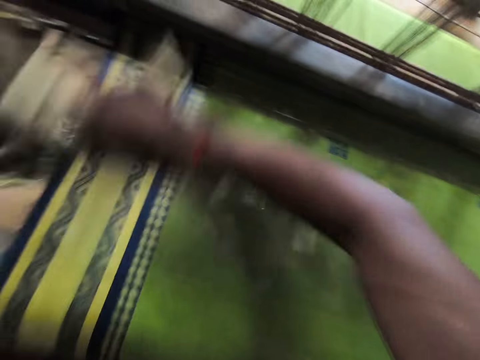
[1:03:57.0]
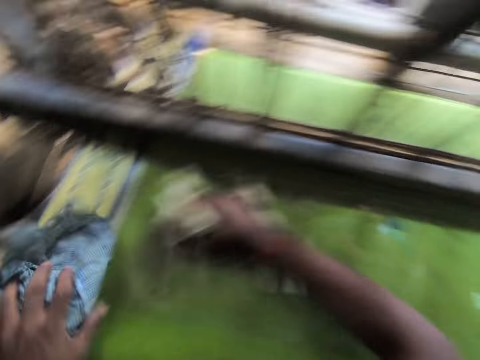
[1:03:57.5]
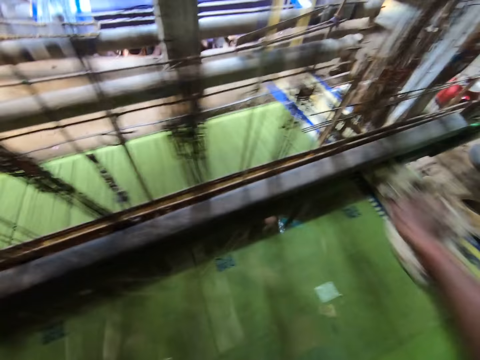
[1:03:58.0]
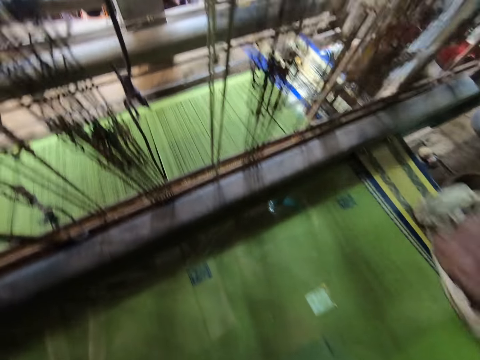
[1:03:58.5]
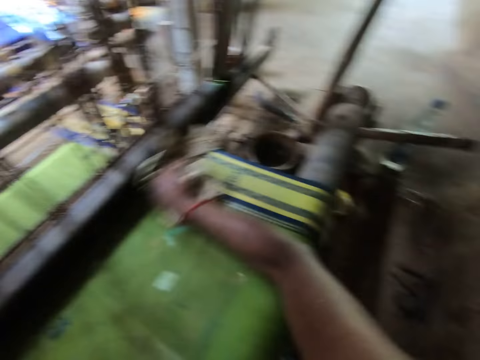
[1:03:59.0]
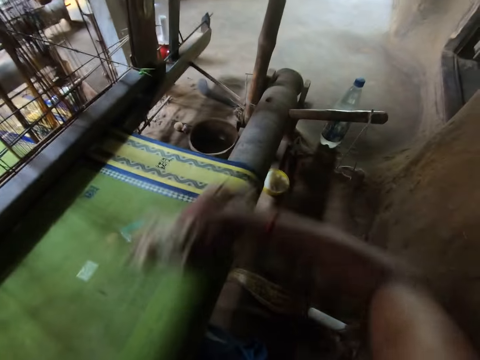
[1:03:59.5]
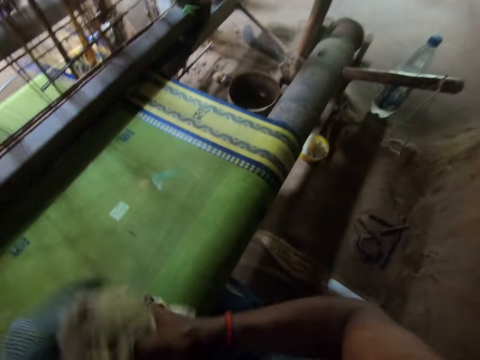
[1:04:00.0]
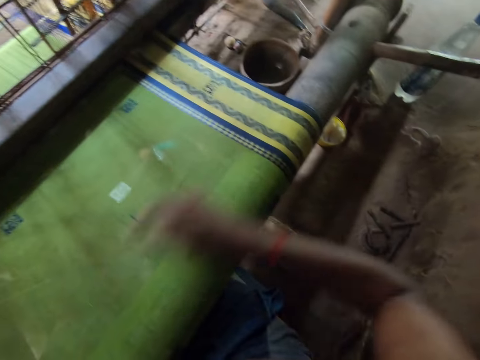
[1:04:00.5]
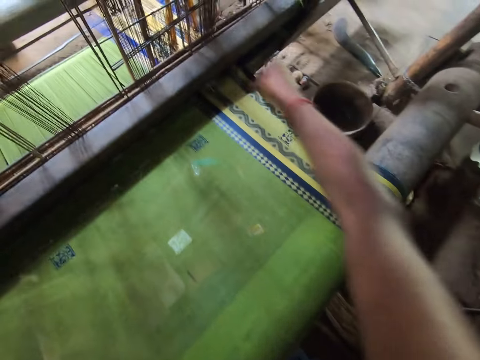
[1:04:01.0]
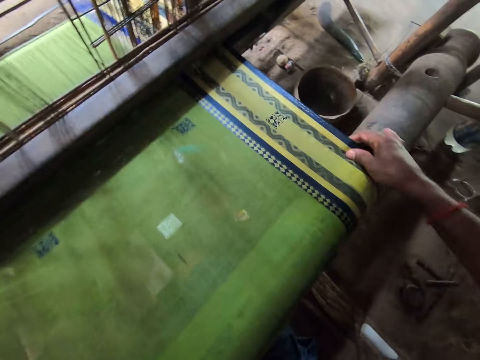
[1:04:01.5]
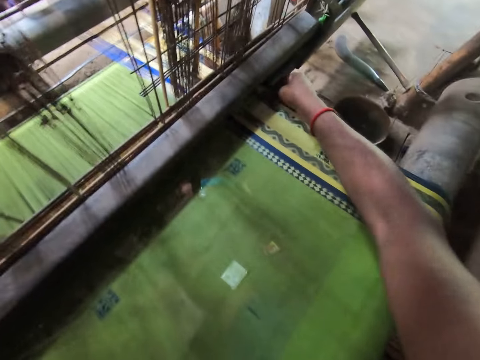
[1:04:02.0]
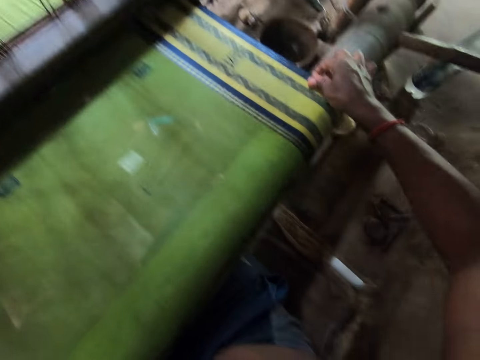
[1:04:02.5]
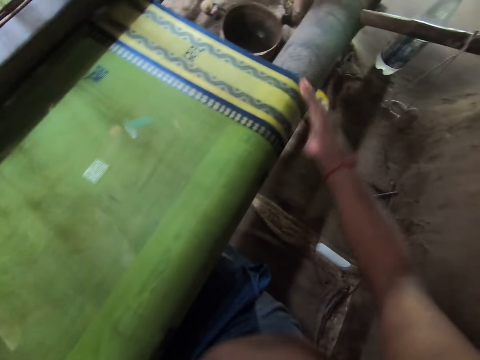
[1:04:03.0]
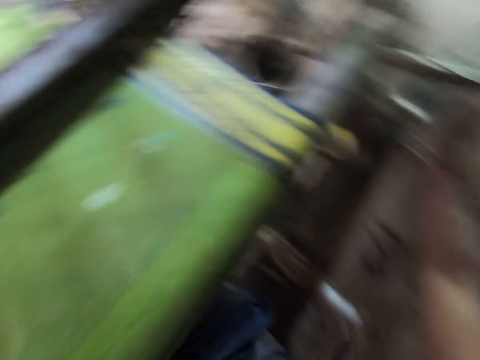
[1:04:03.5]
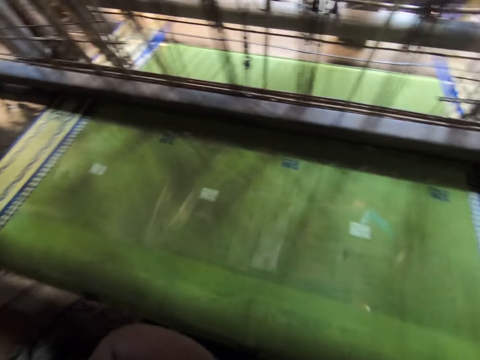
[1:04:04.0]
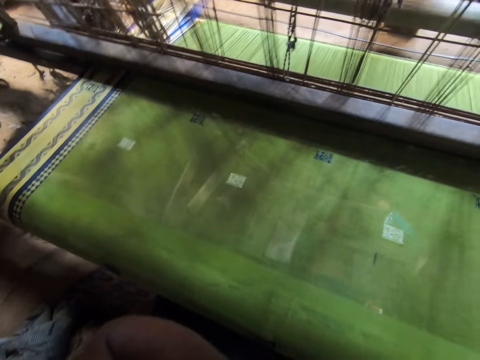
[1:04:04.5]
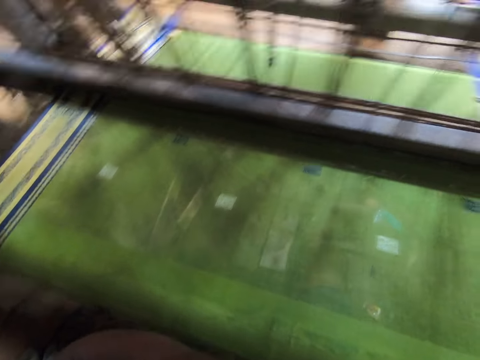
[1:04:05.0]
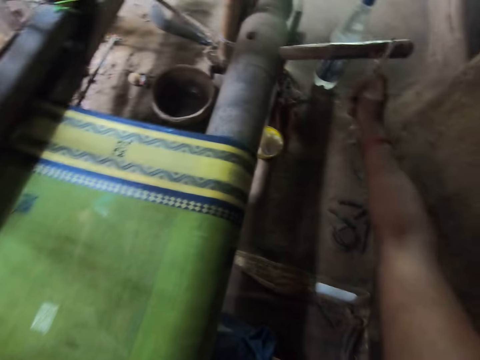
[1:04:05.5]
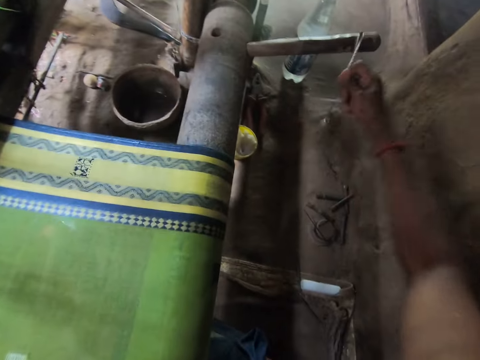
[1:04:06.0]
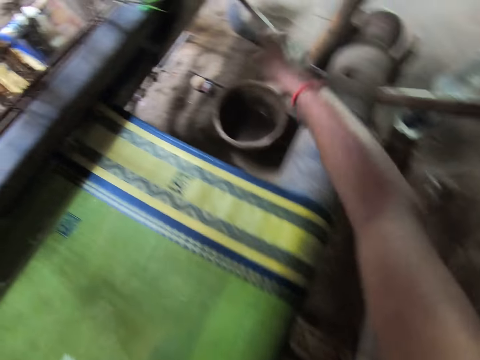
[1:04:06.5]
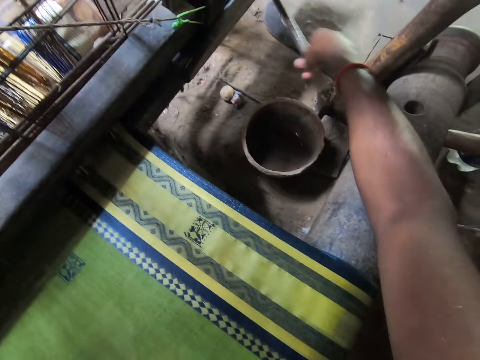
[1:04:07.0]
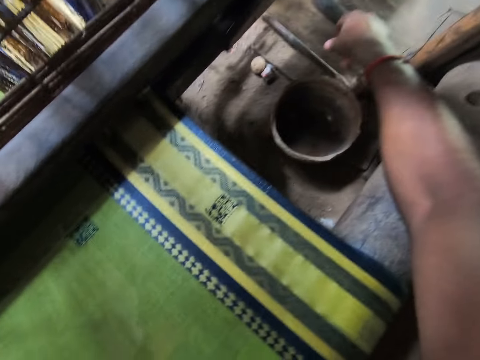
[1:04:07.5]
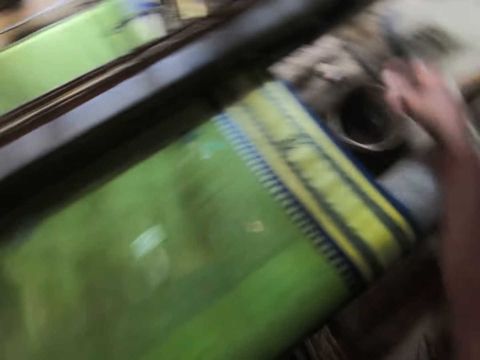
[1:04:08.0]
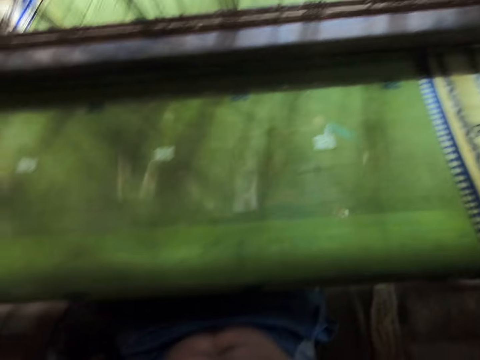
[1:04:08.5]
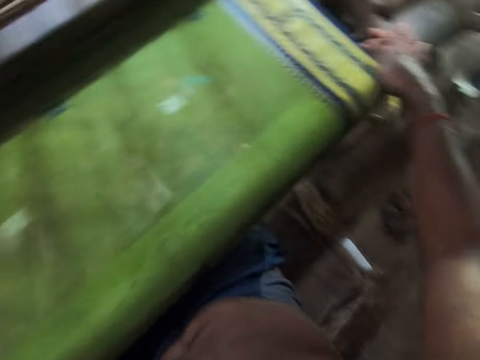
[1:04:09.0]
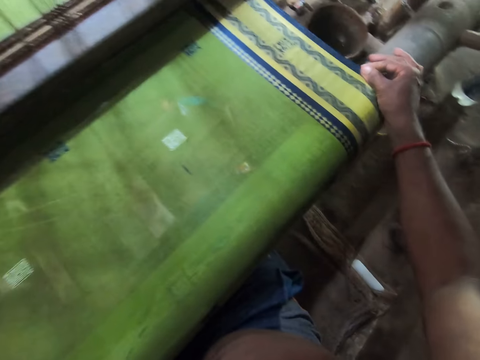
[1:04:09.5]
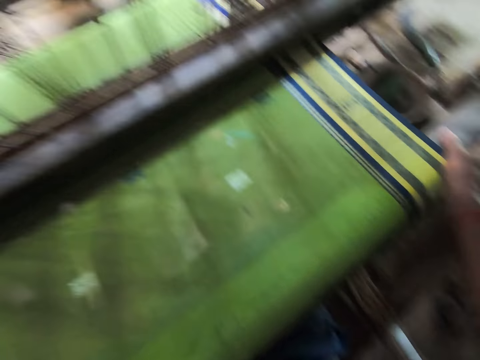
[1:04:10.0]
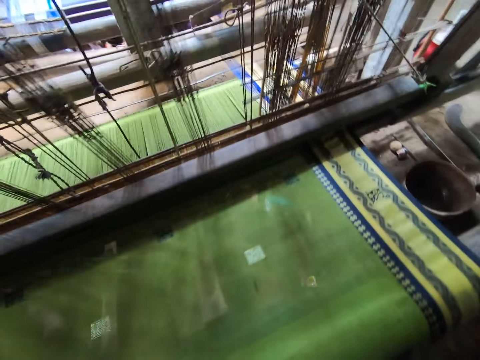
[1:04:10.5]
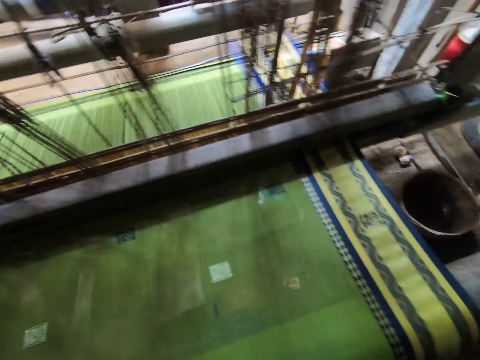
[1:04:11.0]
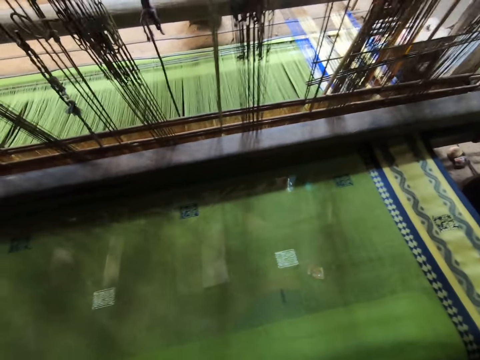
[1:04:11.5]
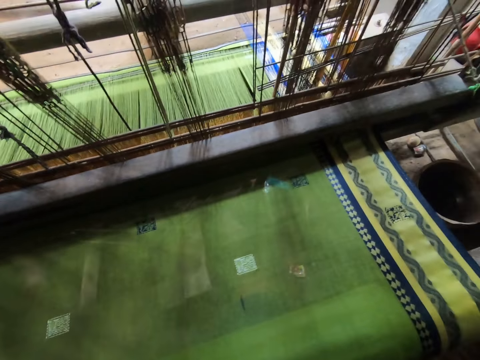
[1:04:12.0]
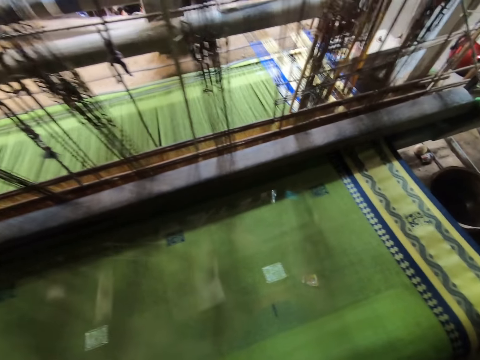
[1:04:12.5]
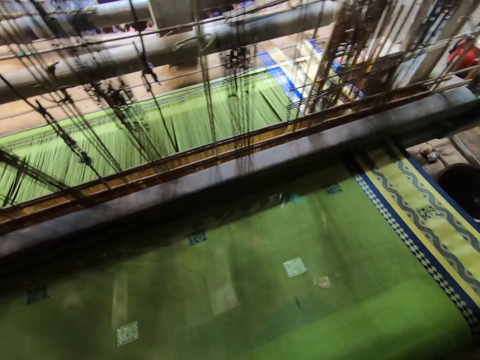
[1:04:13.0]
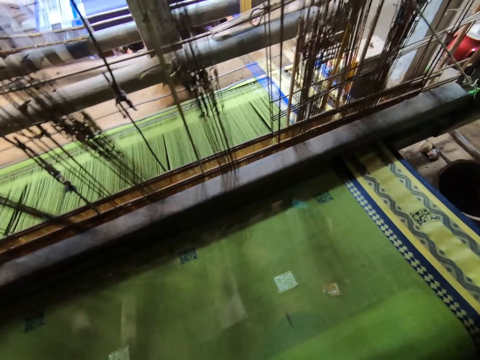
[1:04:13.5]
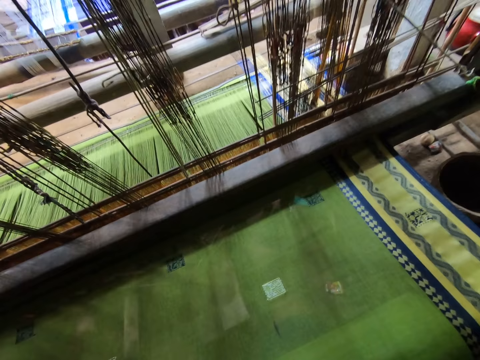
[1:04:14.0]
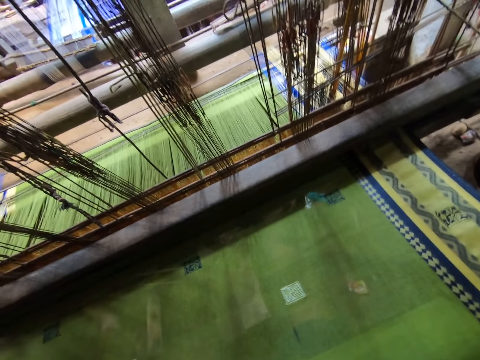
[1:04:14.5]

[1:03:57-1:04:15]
The camera wearer passes the piece of cloth from his right to left hand. He smoothes the fabric with his right hand. He wipes the fabric with the hands. He looks at the fabric. He holds a rope attached to a stick with his right hand. He activates the sewing machine. He removes the stick from the loom with his right hand. He looks at the fabric. He adjusts the fabric. He looks at the fabric.

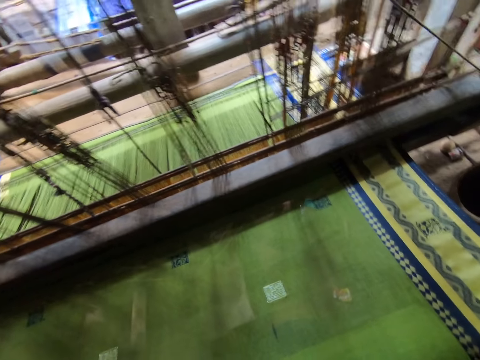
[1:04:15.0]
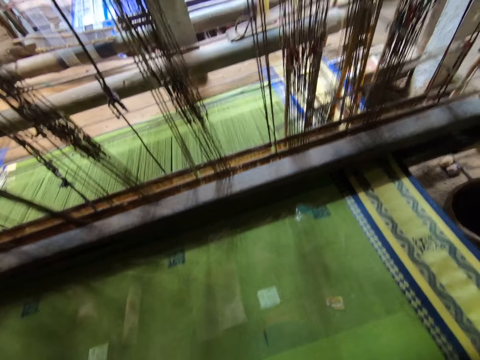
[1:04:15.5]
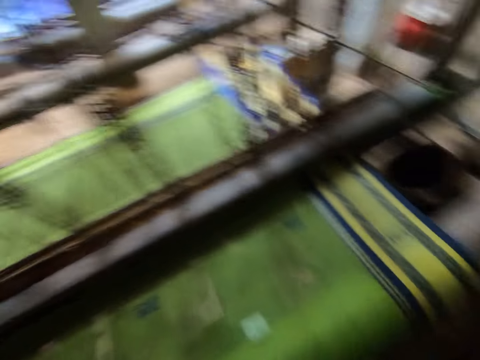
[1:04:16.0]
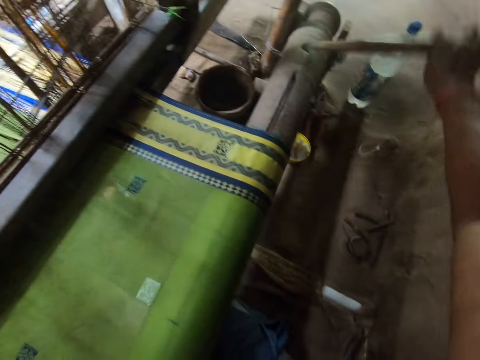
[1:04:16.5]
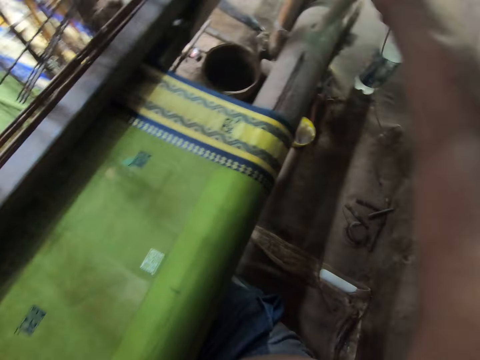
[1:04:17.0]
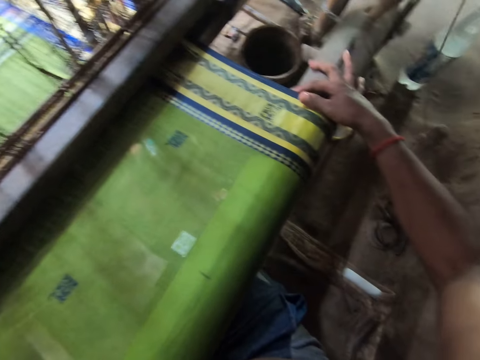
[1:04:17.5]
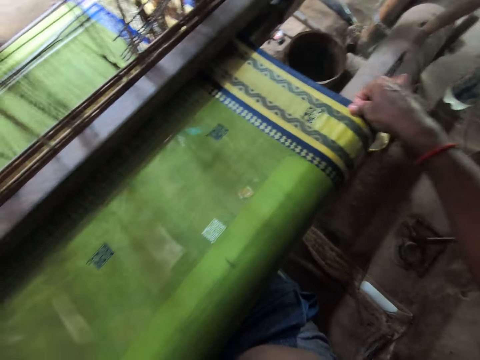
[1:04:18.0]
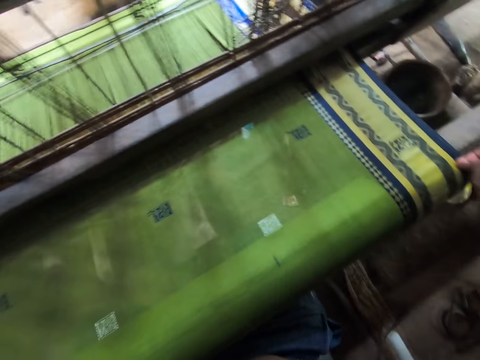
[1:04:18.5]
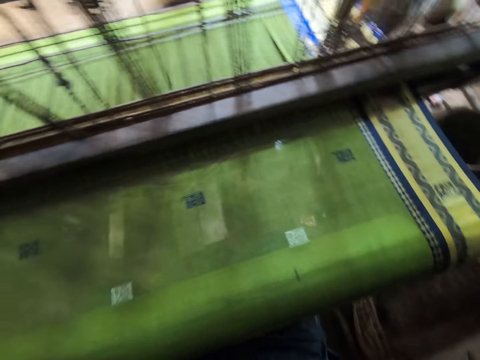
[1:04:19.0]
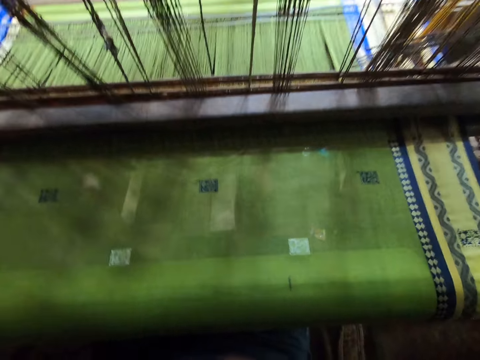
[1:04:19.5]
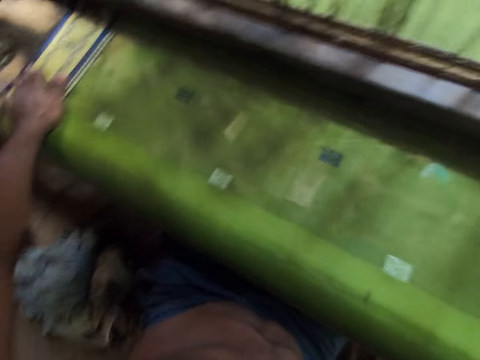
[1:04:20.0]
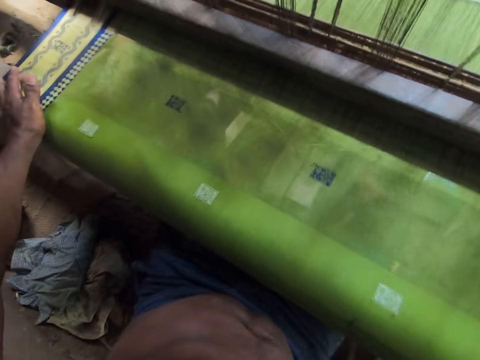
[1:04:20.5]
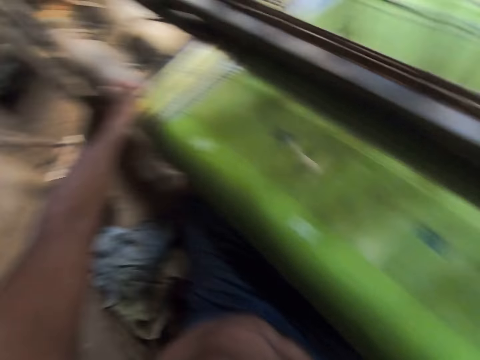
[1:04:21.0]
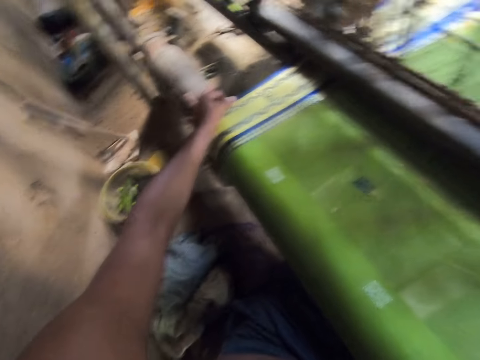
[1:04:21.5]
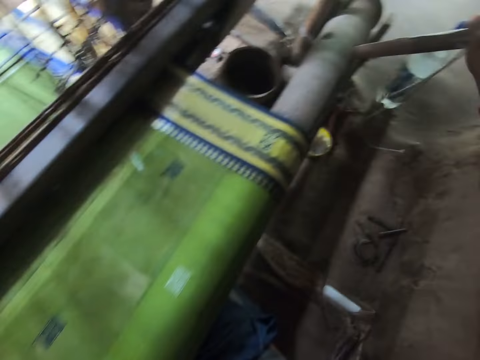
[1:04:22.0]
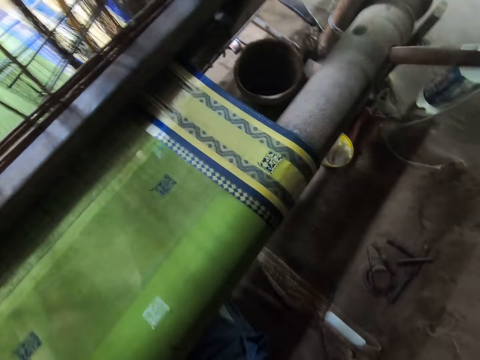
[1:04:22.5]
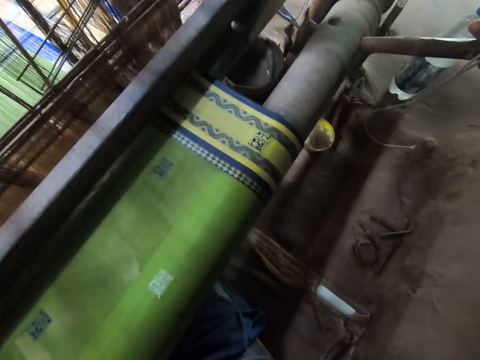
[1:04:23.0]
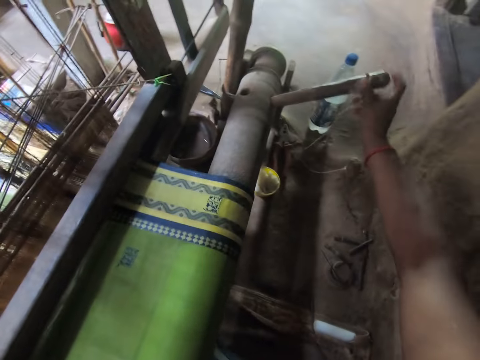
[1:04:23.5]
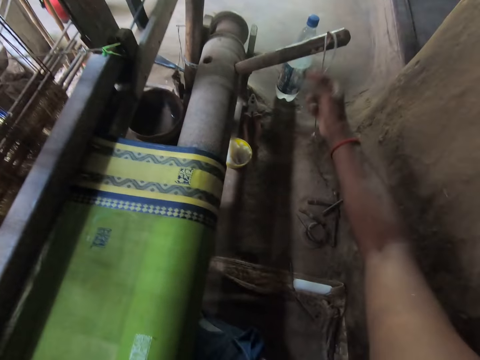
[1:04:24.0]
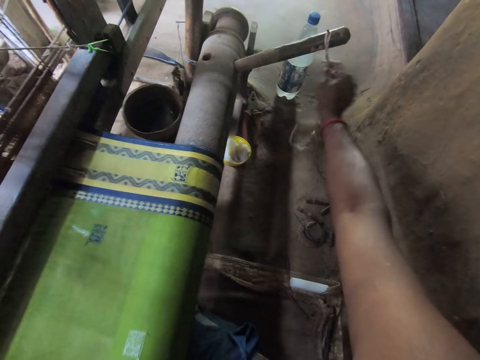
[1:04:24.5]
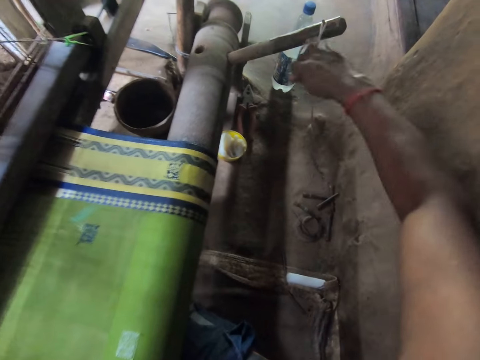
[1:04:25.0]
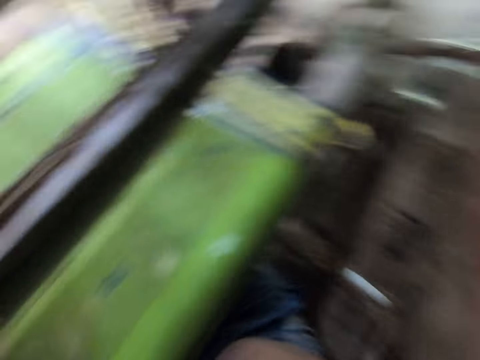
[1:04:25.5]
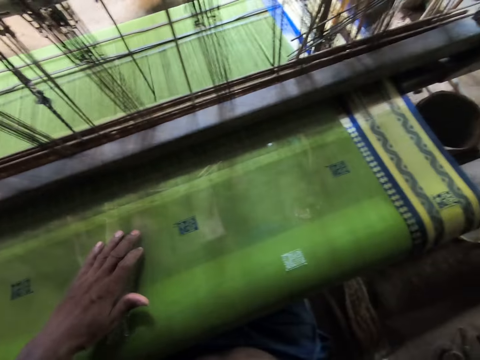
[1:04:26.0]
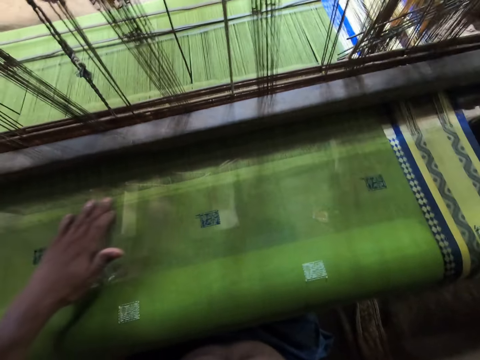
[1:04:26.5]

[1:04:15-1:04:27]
The camera wearer adjusts a stick from the loom with his right hand. He activates the sewing machine. He adjusts the fabric. He activates the sewing machine. He drags the rope attached to the stick with his right hand. He touches the fabric.
